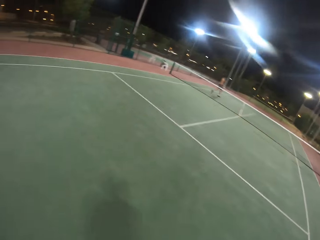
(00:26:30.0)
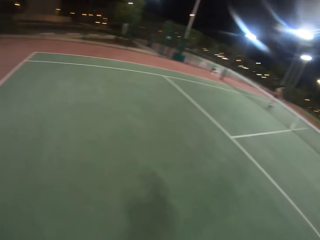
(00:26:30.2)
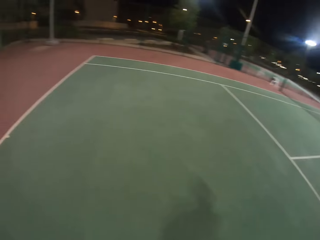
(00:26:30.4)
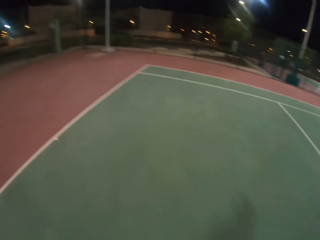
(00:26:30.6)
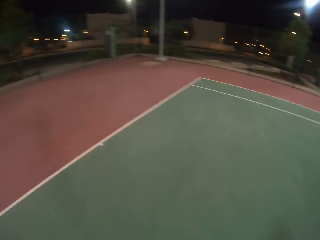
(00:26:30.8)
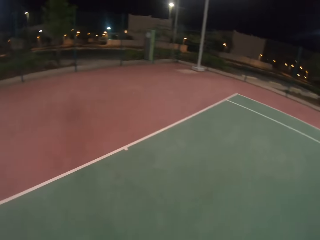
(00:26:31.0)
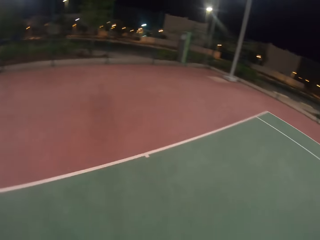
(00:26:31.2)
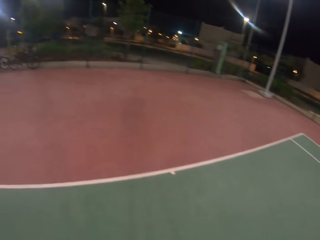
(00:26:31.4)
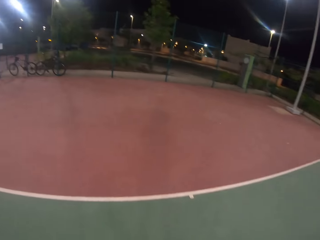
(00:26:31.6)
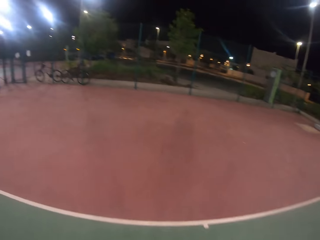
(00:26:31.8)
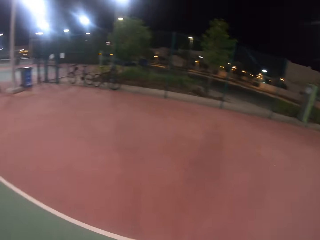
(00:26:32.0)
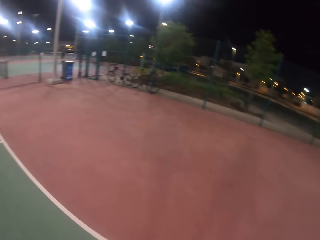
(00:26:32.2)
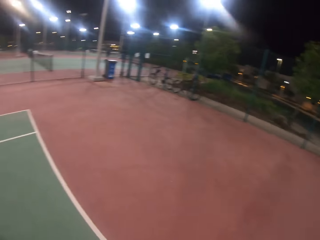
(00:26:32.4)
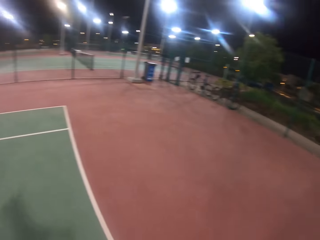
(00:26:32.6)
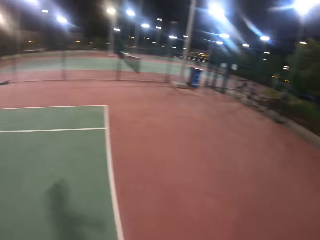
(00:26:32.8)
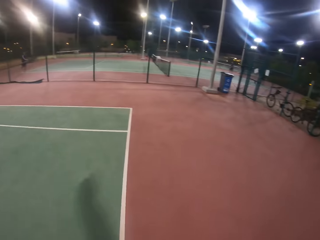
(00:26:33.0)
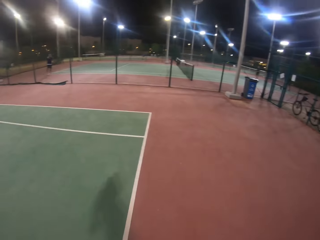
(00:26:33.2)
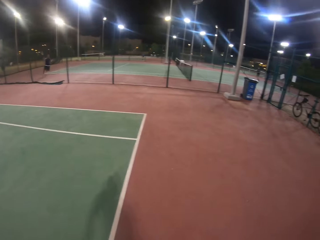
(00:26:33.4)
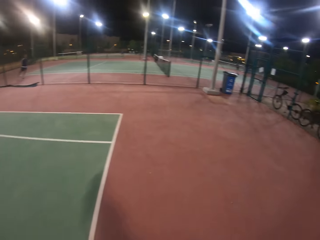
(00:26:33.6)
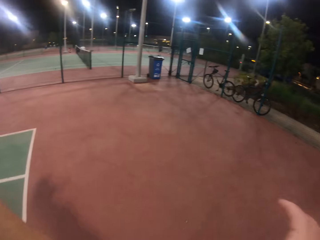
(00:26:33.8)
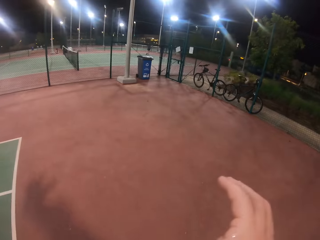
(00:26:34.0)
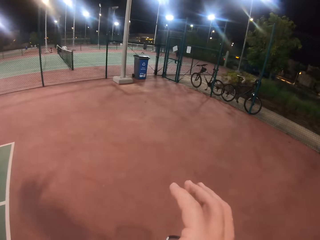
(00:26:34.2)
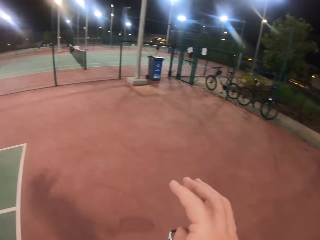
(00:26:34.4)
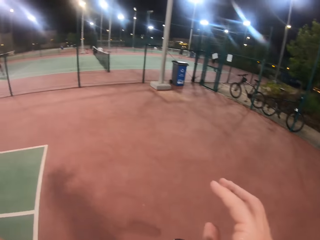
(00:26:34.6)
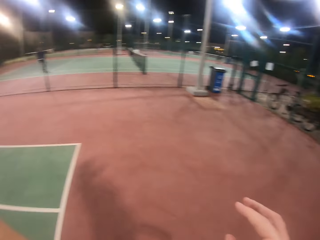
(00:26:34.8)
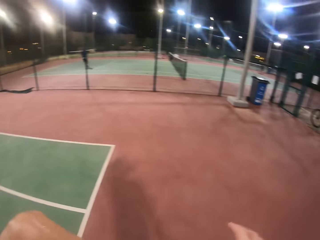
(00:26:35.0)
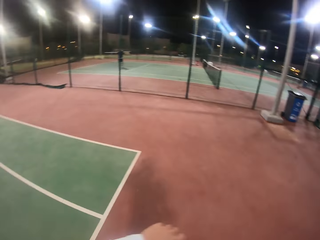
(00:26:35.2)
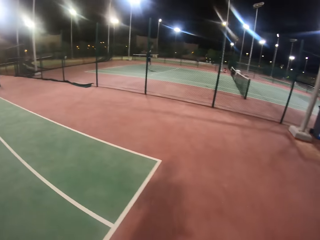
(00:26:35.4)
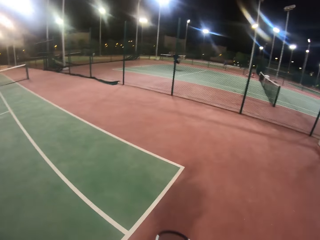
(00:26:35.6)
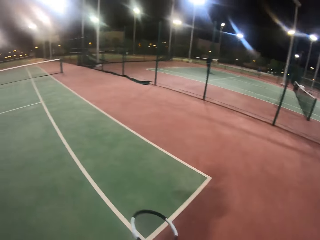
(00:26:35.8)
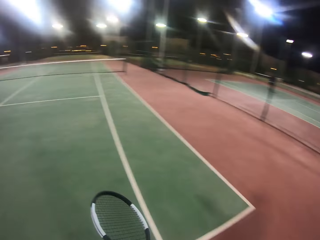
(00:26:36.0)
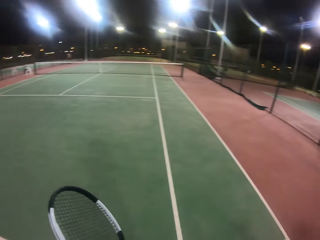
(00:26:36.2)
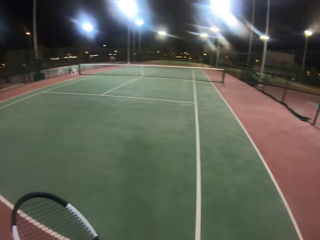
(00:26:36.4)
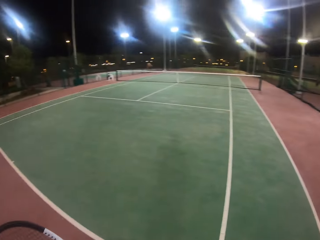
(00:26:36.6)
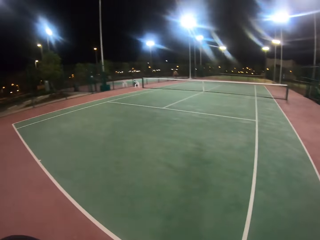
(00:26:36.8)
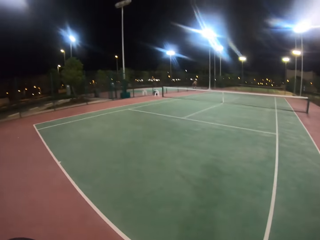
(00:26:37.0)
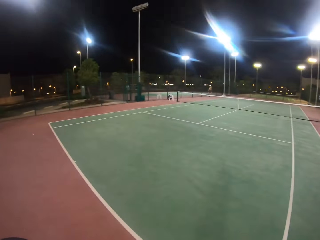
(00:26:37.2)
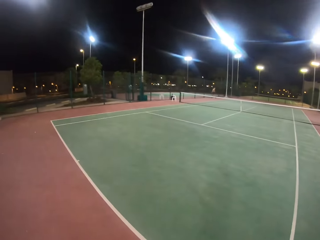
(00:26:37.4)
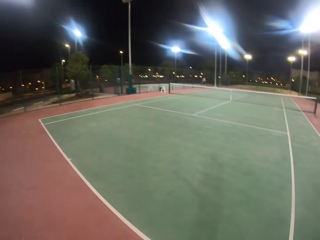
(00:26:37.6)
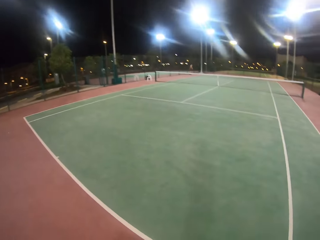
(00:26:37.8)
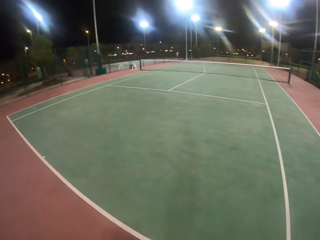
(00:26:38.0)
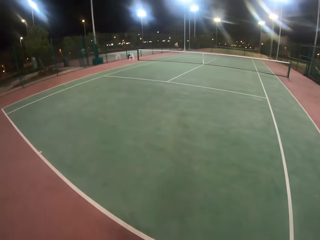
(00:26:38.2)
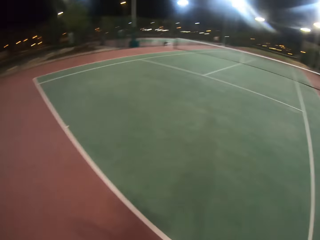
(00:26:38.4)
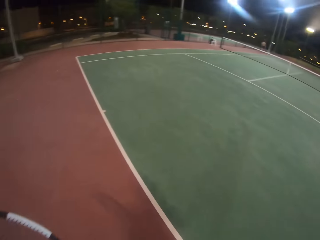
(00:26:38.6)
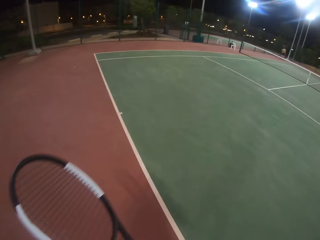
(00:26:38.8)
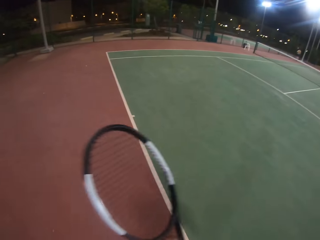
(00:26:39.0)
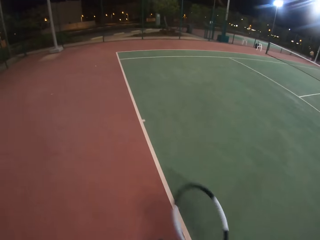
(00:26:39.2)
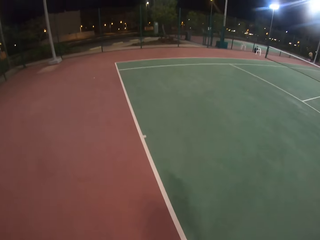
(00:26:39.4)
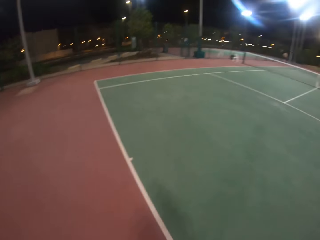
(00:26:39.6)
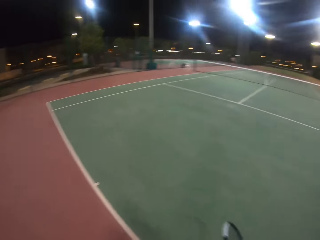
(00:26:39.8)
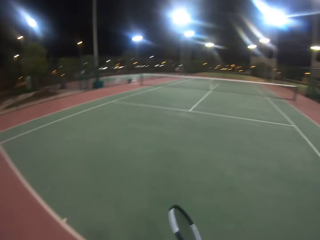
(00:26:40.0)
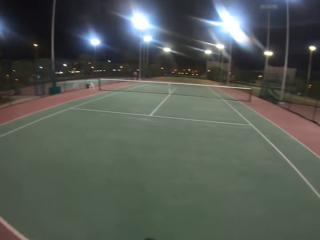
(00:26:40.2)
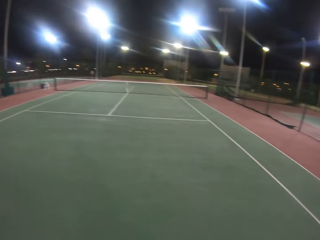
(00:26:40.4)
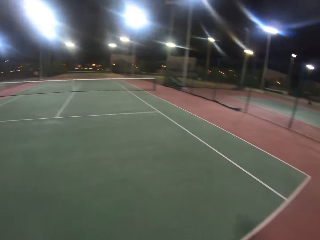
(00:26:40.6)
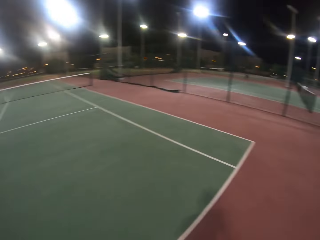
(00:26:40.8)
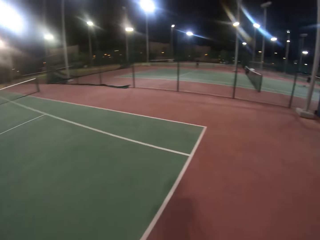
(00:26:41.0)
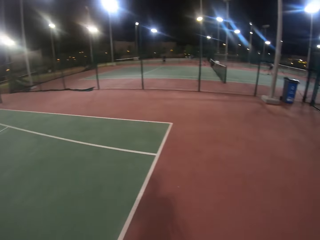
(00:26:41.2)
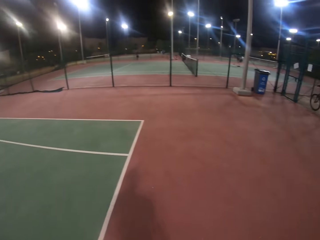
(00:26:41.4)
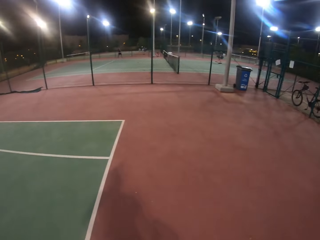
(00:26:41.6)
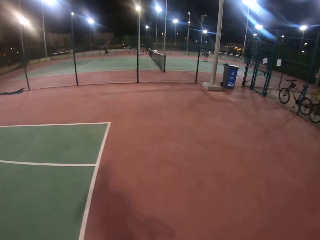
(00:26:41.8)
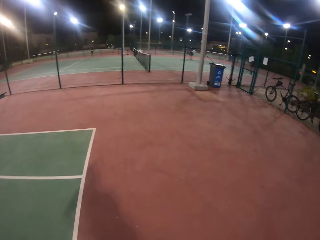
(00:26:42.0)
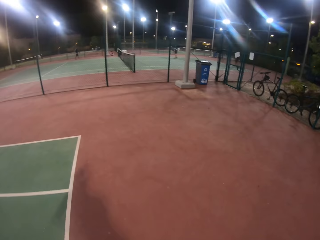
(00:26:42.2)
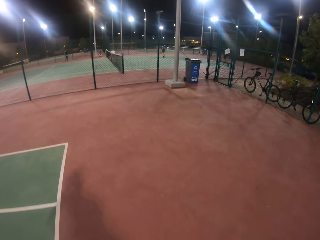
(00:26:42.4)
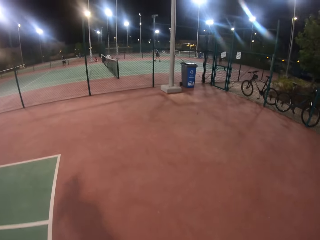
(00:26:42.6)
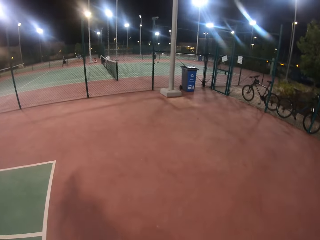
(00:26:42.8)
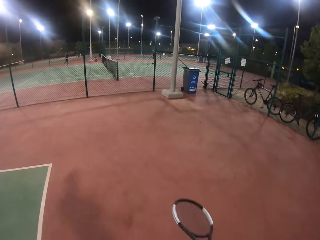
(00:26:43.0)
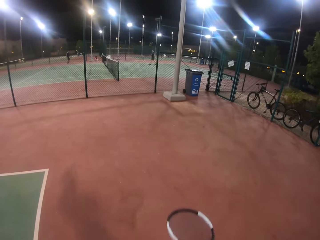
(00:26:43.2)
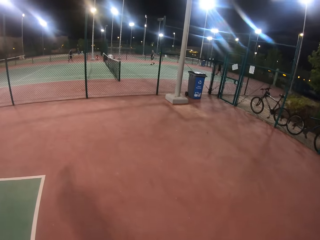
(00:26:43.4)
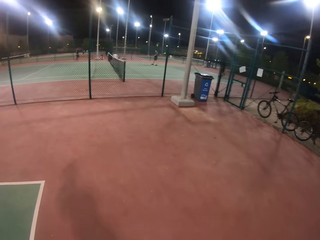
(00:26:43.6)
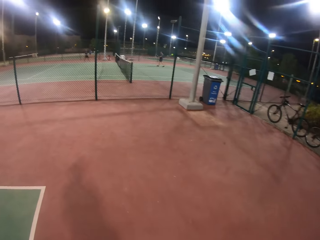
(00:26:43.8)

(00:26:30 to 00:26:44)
The camera wearer walks across the tennis court. He looks around the badminton court. He walks in the badminton court. He stretches his right hand. He walks across the tennis court. He swings his racket. He walks across the tennis court.

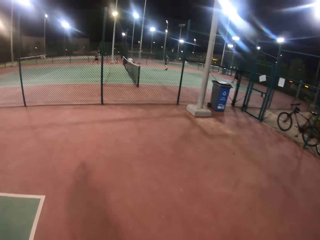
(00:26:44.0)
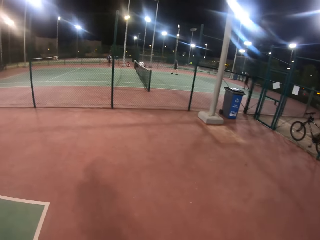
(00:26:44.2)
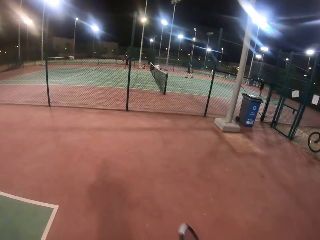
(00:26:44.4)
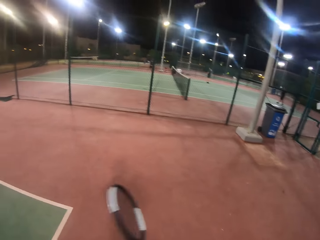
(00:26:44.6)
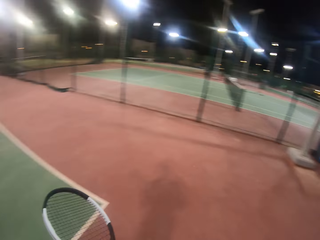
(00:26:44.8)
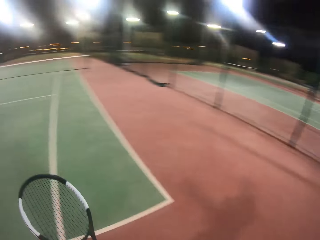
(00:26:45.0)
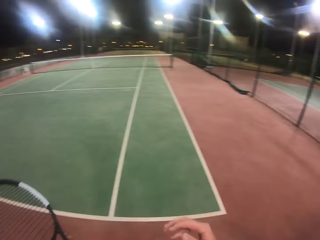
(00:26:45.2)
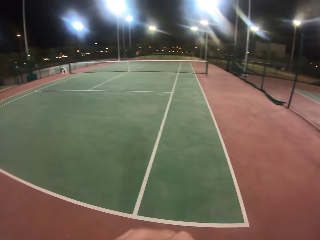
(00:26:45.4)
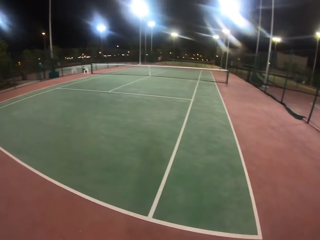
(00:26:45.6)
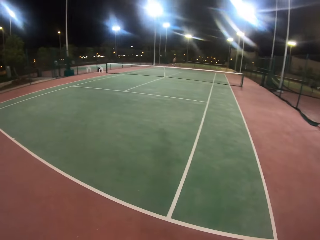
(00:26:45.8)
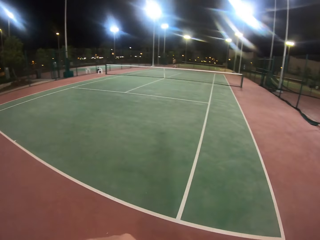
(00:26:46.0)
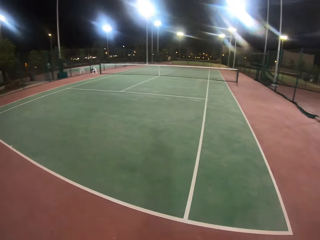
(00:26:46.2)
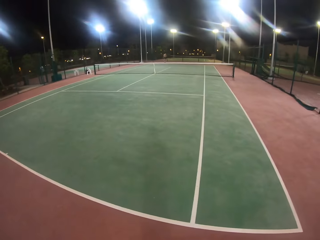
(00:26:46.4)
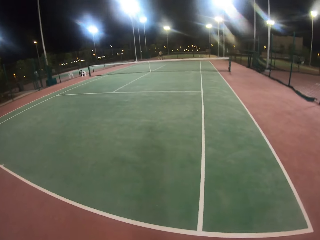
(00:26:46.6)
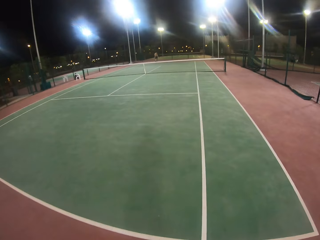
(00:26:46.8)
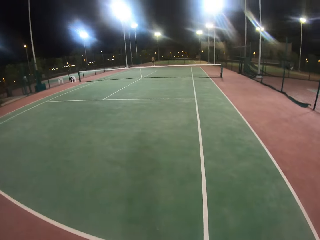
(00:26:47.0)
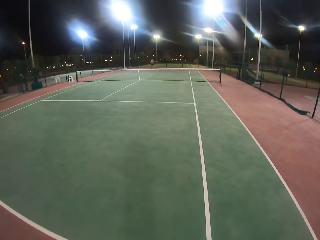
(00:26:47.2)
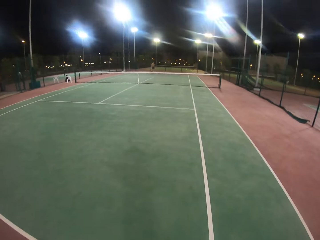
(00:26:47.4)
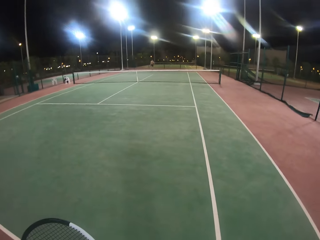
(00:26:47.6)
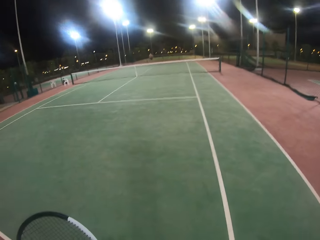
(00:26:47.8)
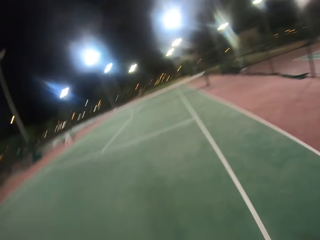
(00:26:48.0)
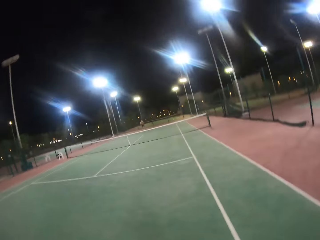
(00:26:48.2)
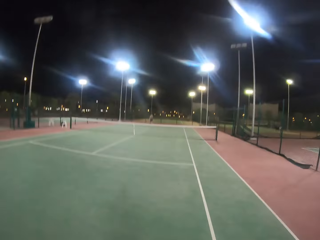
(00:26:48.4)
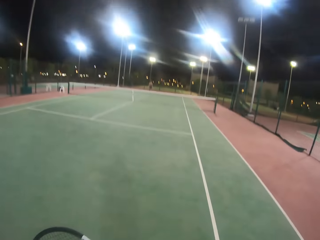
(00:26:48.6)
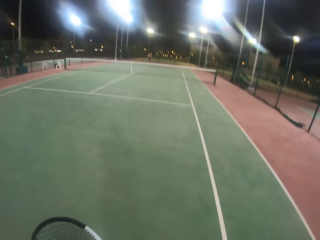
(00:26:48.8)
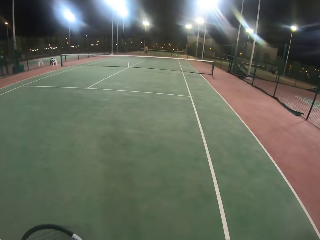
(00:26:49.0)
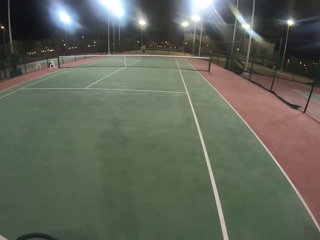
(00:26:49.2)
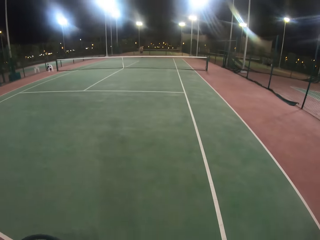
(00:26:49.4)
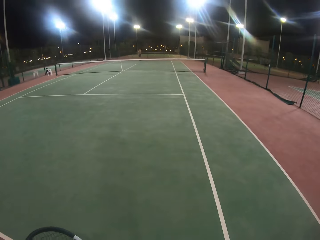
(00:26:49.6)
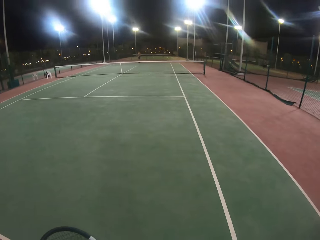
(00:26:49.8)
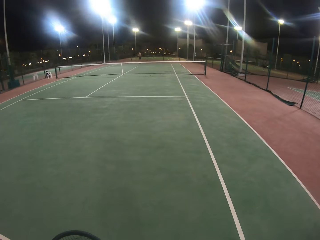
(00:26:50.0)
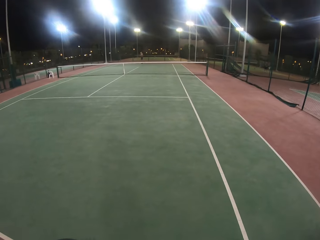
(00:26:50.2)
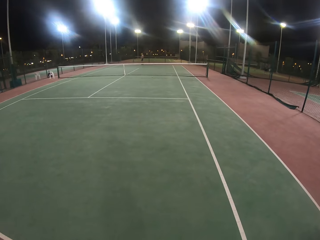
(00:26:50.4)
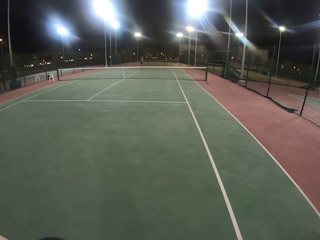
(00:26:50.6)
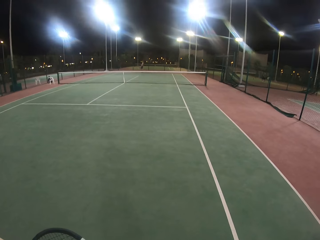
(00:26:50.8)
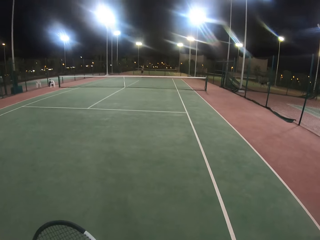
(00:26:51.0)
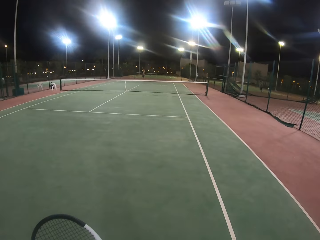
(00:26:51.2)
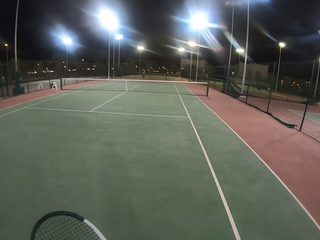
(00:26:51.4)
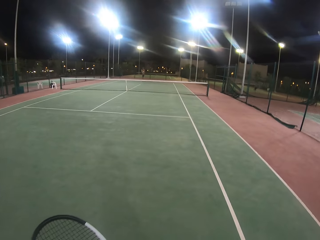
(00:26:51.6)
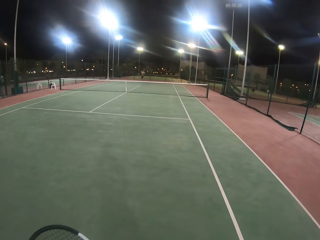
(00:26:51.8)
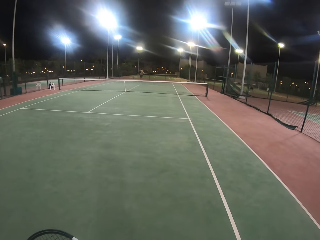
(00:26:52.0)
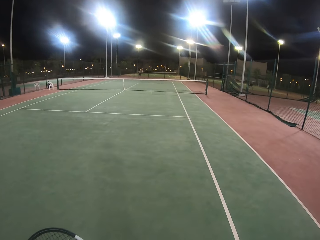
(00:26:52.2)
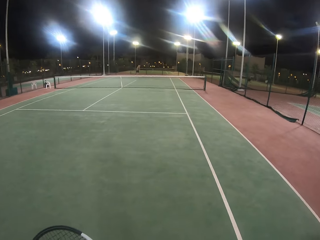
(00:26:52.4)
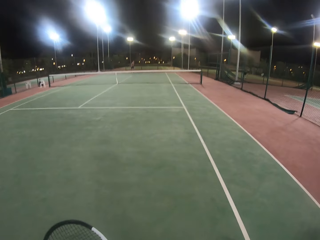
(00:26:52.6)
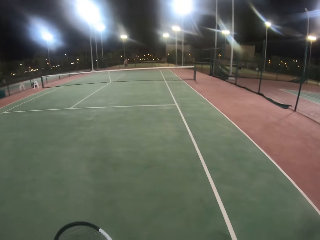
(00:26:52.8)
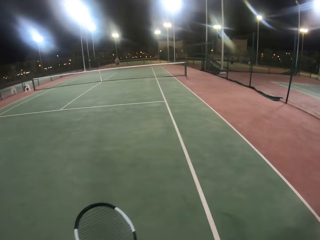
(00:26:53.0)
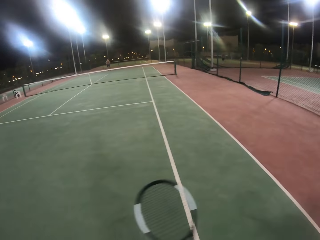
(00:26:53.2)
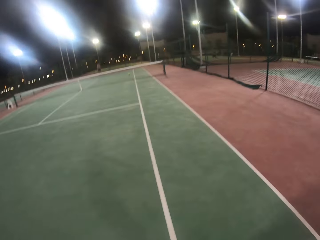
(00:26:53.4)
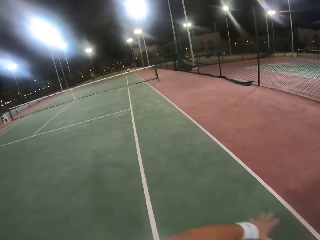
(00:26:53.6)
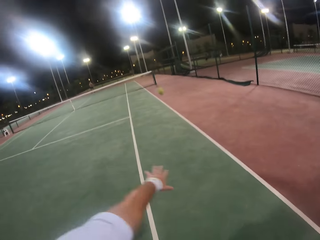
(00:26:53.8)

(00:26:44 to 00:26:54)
The camera wearer swings the racket. They walk in the tennis court. A man hits the ball with the racket.
